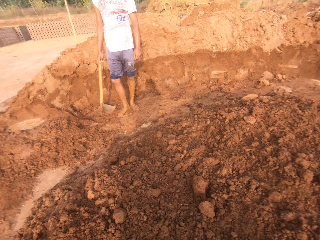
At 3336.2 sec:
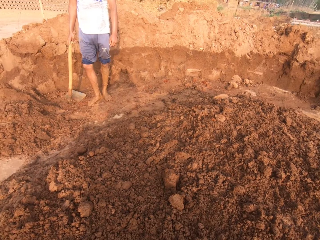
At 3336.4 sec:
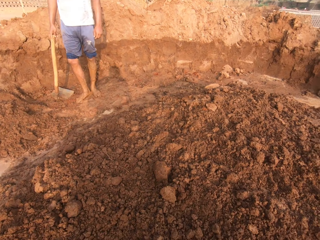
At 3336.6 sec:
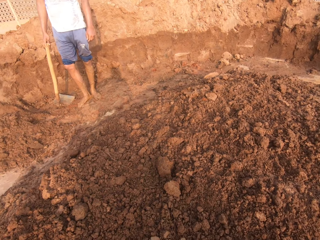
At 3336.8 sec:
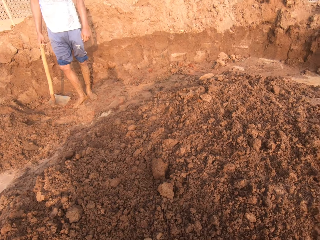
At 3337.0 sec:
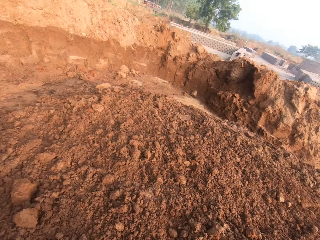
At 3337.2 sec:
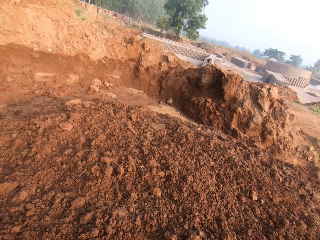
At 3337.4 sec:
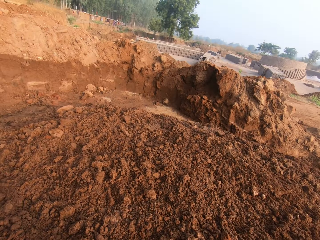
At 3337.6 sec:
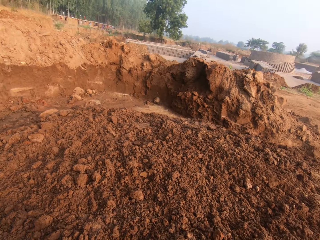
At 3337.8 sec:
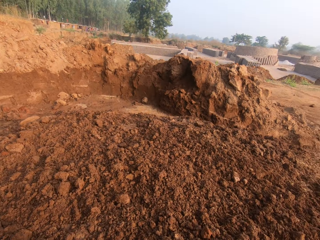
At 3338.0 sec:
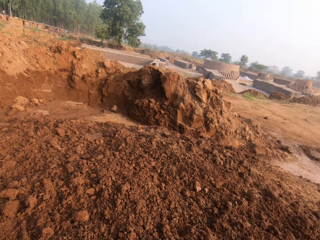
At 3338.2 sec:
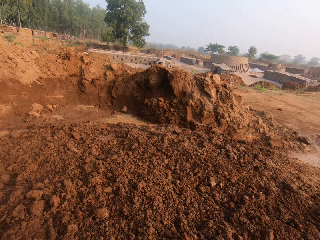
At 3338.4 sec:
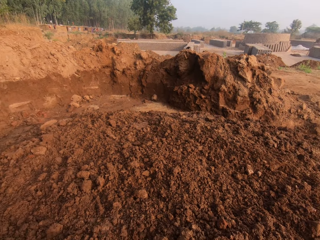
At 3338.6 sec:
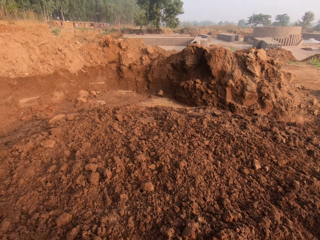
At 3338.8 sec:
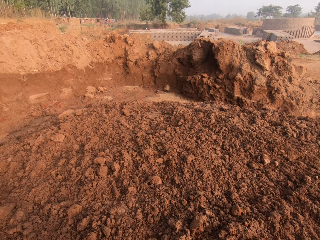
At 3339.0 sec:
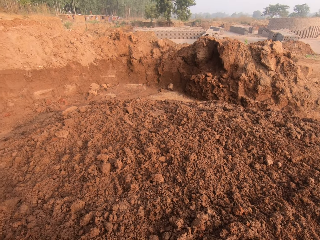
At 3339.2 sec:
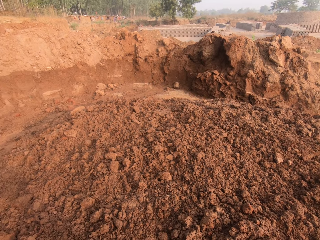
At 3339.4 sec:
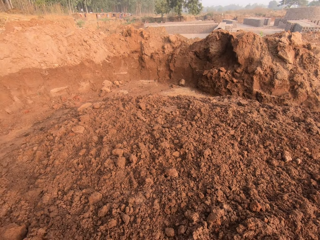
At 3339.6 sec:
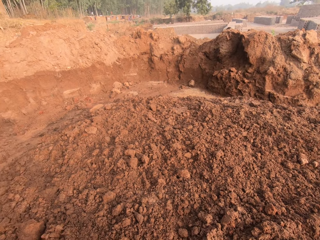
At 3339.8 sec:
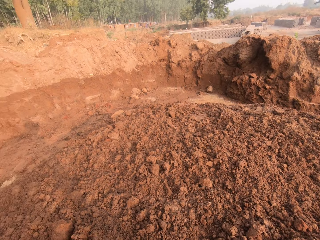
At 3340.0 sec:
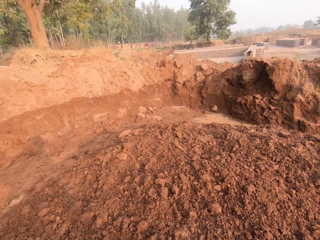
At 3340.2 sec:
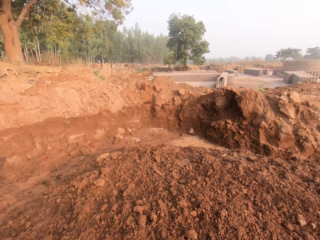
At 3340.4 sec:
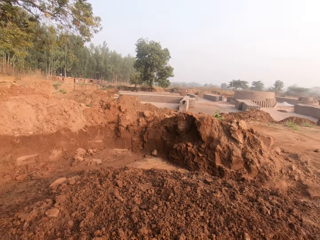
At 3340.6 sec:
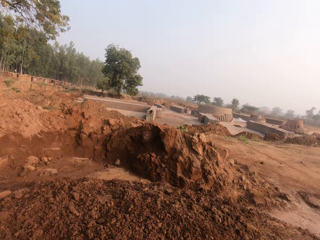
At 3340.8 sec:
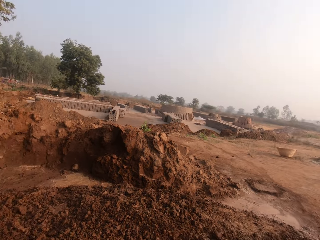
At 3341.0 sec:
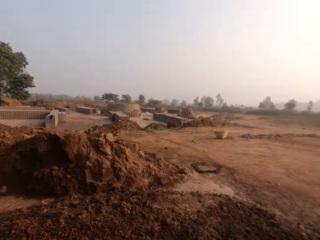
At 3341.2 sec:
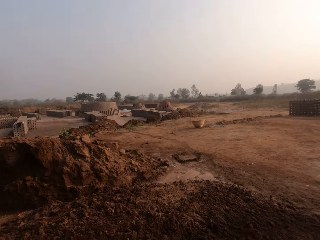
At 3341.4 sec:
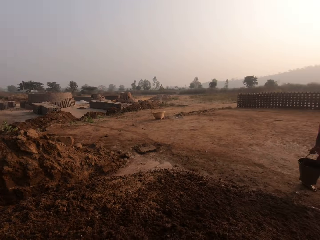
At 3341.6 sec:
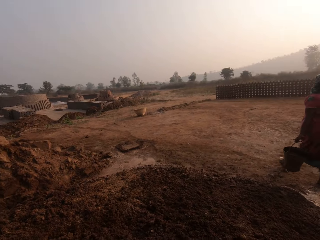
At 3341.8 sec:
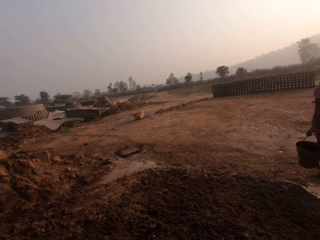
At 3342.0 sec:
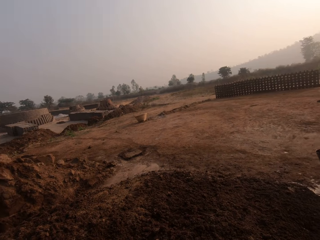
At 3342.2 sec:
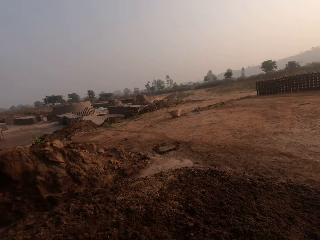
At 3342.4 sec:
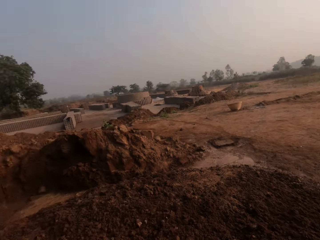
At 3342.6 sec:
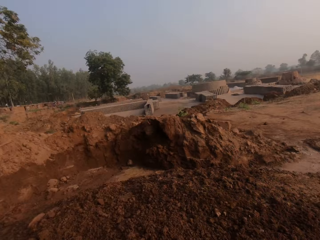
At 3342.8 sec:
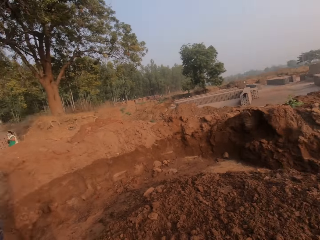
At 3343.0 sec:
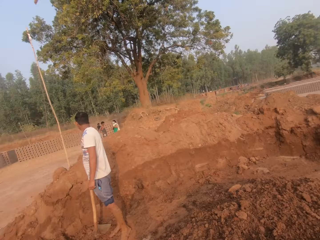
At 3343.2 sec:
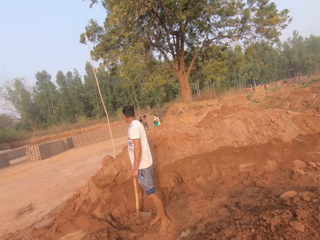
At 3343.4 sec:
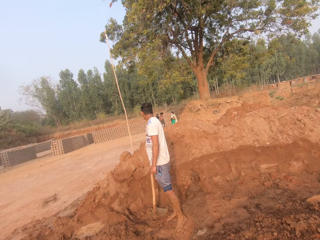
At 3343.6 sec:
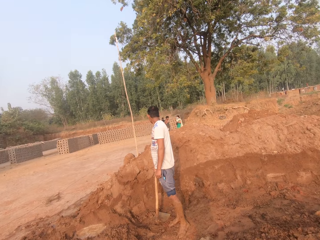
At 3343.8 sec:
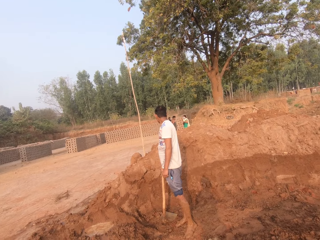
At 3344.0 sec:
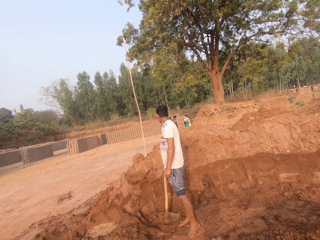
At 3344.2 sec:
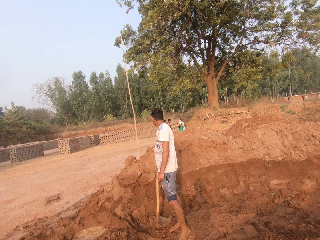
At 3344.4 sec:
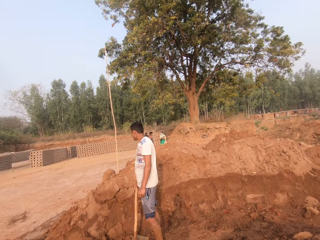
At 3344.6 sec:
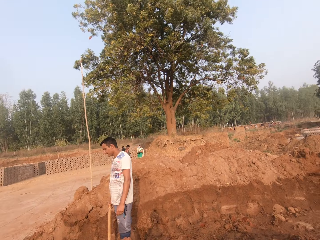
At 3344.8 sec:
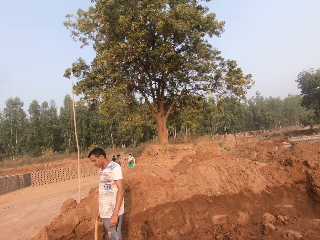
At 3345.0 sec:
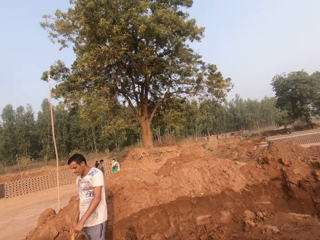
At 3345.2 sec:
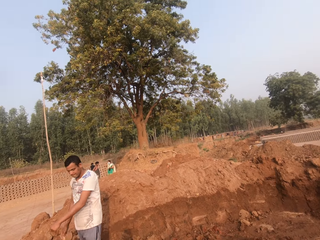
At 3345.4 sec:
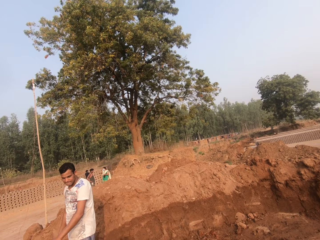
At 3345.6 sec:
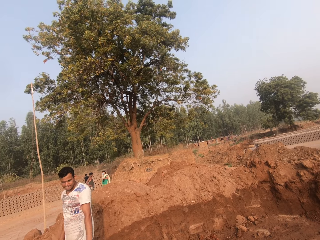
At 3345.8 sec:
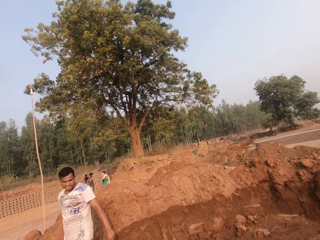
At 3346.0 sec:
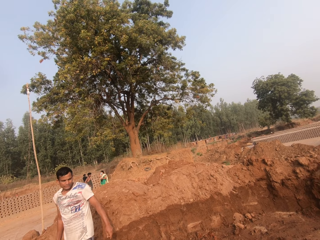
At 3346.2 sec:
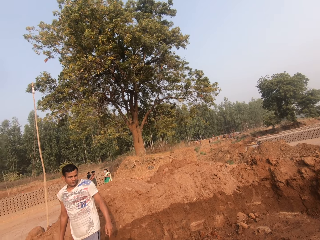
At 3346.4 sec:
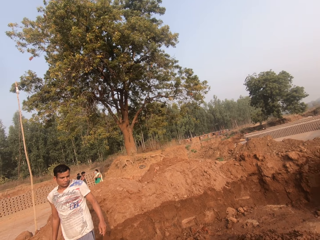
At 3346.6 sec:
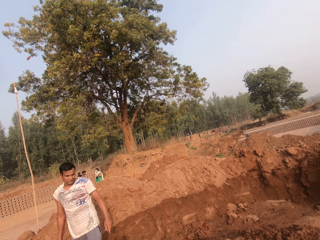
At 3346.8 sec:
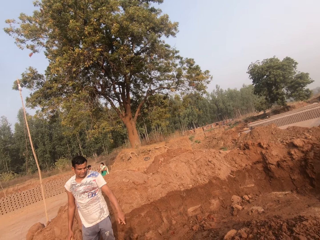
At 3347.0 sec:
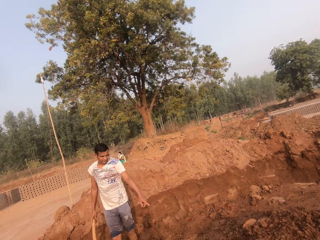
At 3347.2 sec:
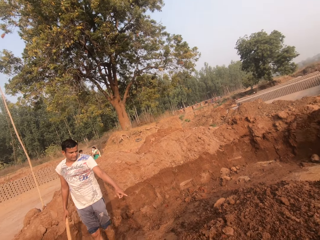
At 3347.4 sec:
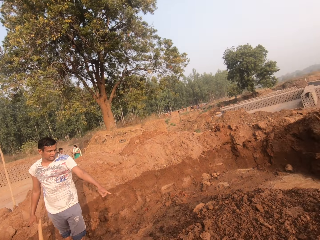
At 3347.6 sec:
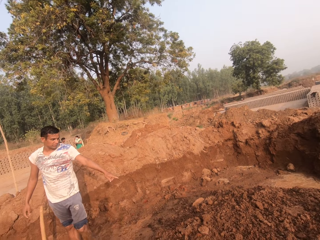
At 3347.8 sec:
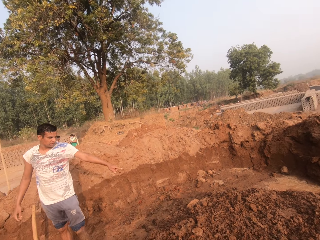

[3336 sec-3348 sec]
The woman carries a bucket of water with her right hand. The camera wearer interacts with a man.

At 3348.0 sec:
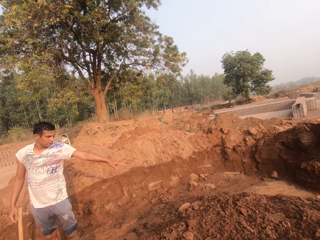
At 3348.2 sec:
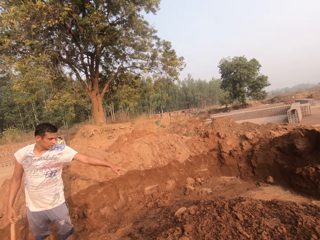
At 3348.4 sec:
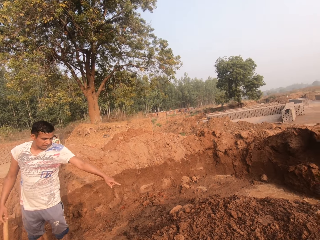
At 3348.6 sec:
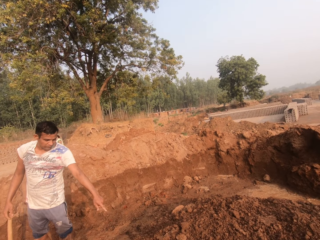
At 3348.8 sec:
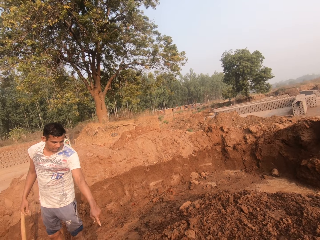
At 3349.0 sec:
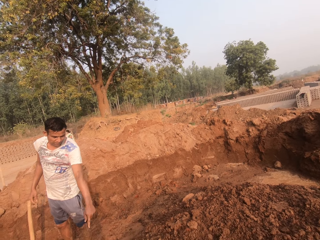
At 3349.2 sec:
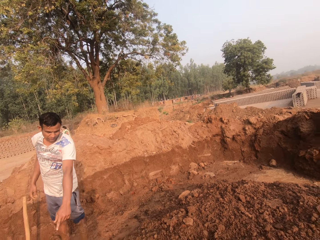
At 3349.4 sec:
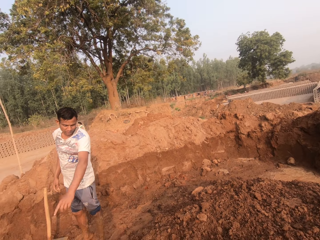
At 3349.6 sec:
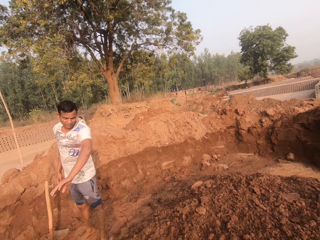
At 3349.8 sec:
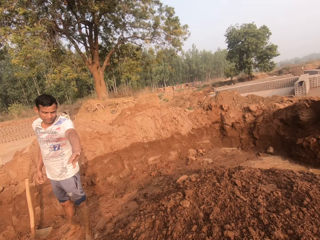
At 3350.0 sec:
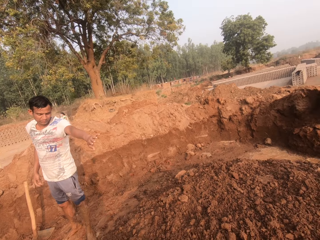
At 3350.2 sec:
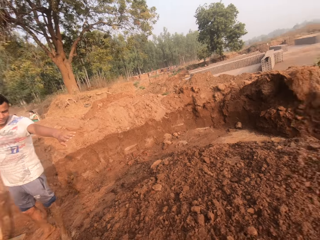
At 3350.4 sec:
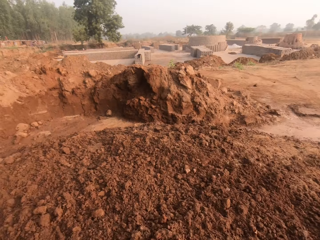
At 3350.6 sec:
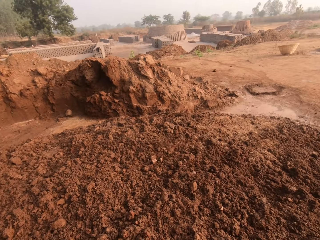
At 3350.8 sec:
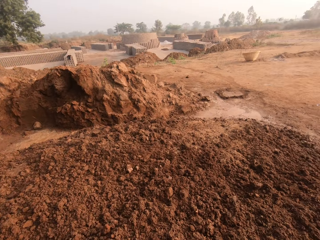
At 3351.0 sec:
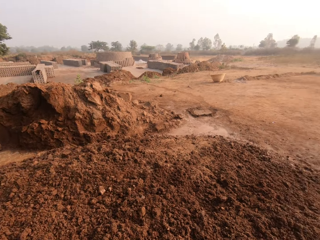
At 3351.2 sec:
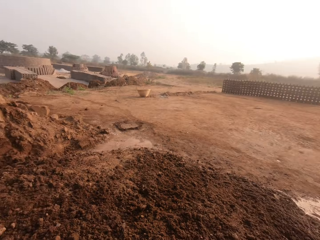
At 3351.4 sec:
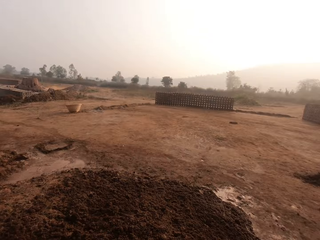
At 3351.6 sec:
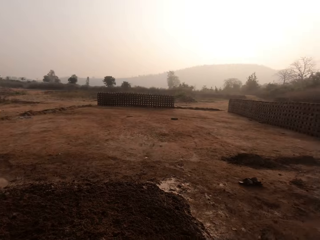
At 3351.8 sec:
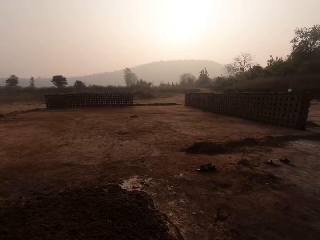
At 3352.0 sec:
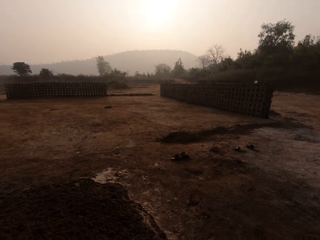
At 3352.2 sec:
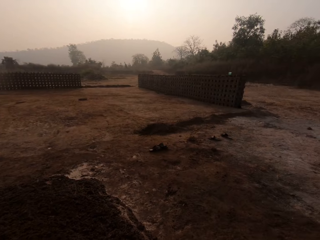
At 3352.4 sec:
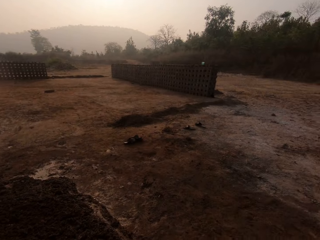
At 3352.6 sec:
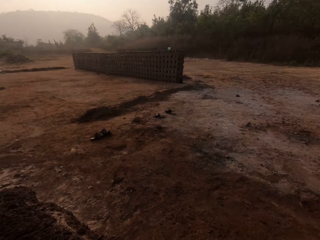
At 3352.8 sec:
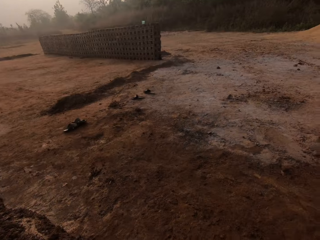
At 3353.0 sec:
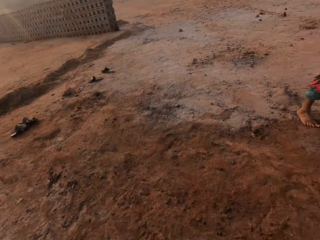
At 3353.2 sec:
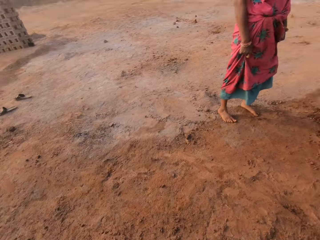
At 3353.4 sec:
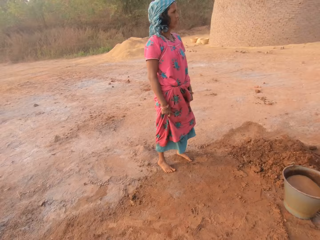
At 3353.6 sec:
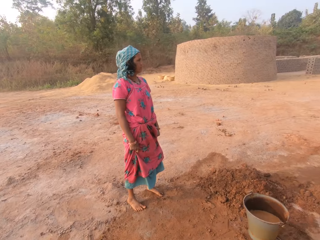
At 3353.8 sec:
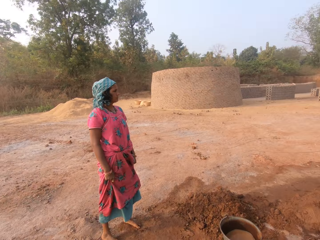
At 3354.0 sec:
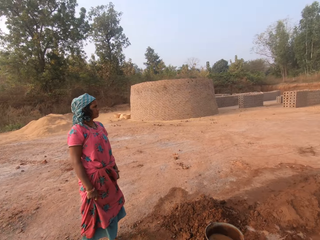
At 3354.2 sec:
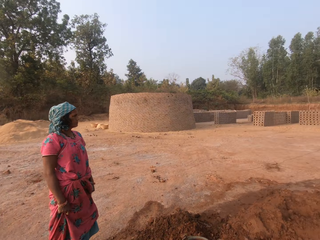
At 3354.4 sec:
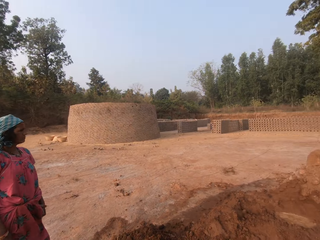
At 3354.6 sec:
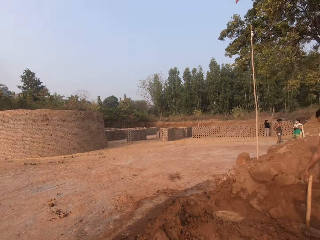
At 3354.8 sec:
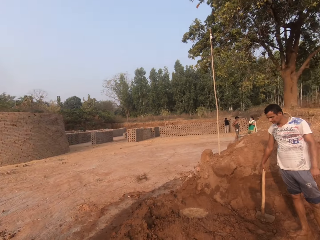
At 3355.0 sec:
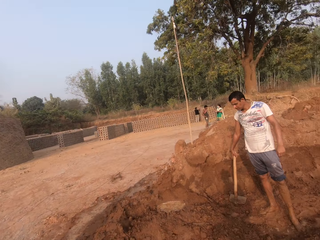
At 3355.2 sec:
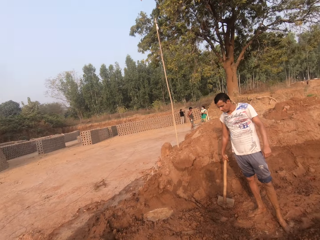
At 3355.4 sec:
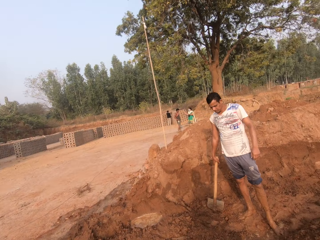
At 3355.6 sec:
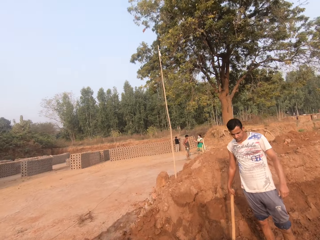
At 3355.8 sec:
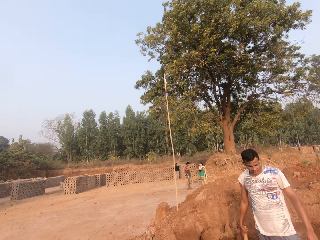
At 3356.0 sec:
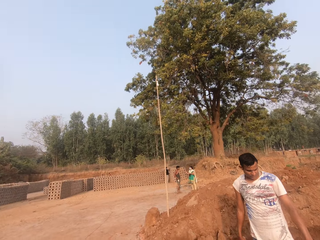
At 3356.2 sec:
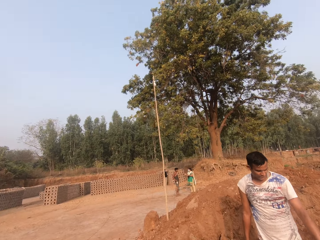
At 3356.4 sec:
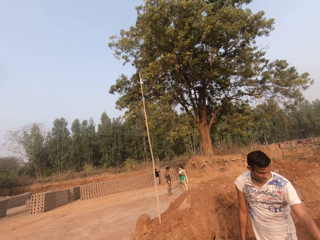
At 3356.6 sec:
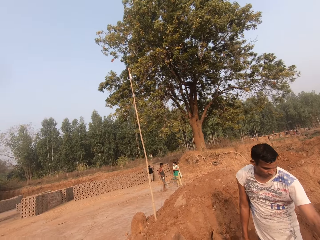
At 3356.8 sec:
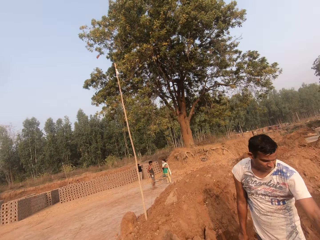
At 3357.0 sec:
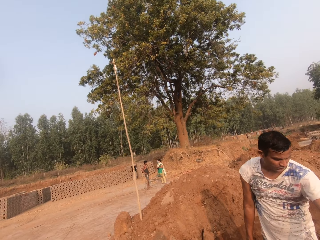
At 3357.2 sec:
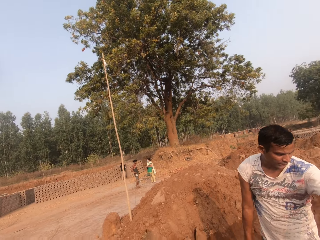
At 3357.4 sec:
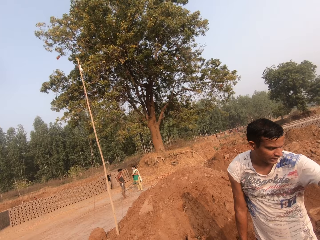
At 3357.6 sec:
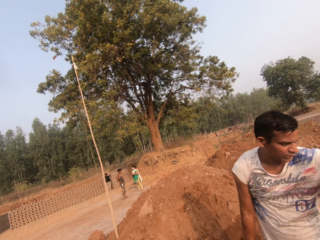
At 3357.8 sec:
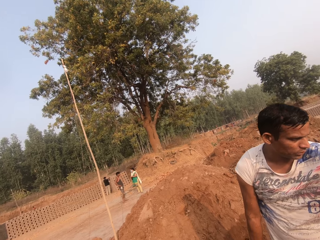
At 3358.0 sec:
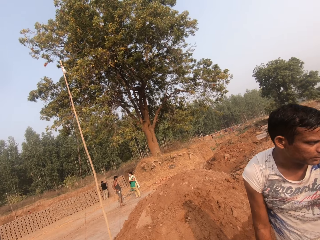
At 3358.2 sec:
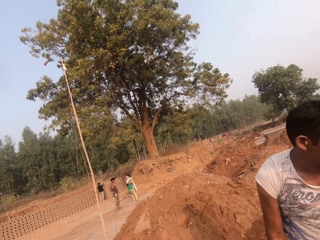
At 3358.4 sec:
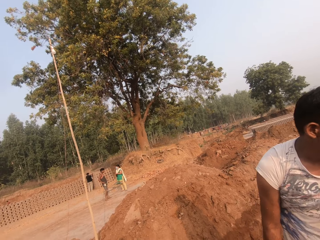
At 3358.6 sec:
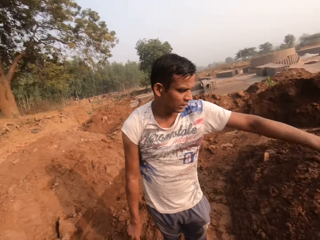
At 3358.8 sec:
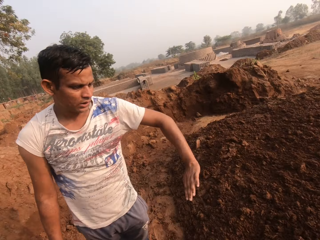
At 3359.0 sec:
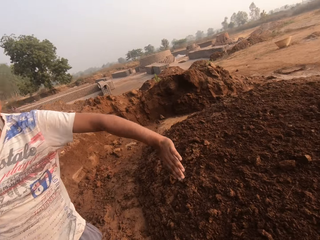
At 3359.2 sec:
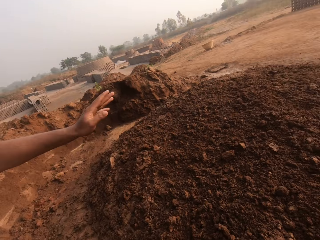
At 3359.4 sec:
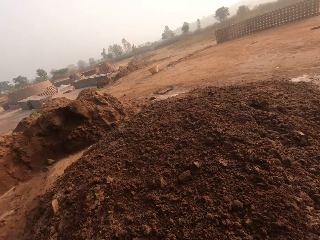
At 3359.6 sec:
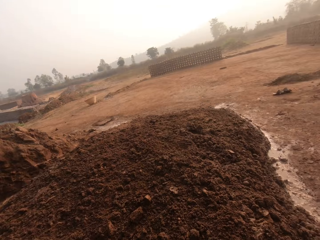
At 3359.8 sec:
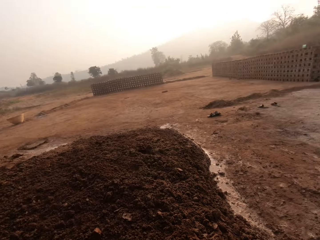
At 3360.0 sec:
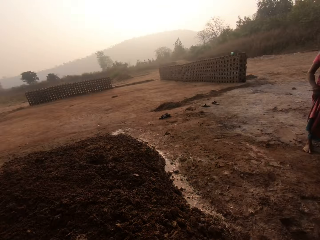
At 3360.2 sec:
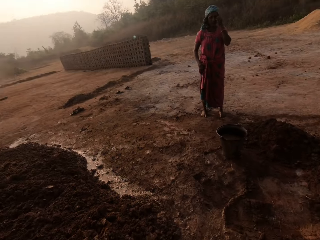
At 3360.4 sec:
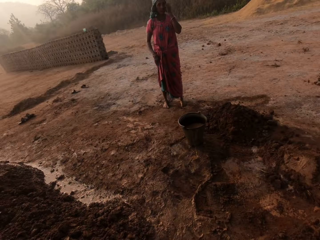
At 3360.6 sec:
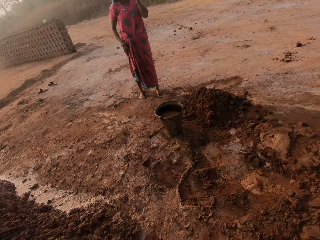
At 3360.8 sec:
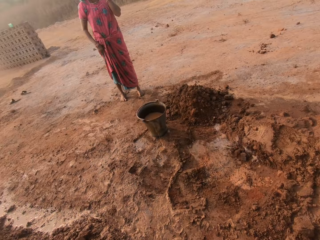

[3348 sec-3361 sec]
A man points towards the clay heap. The camera wearer turns around the clay heap. The man points towards the clay heap.
